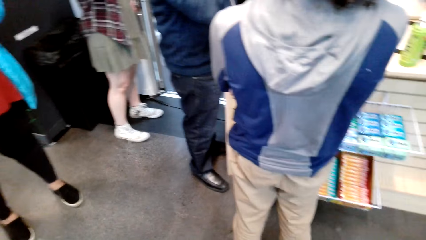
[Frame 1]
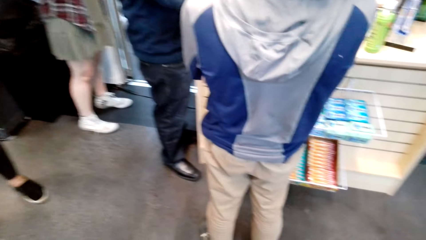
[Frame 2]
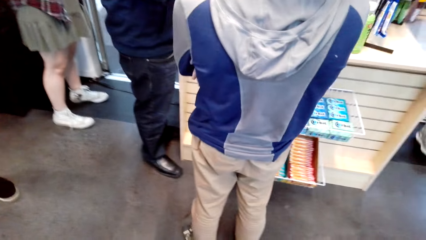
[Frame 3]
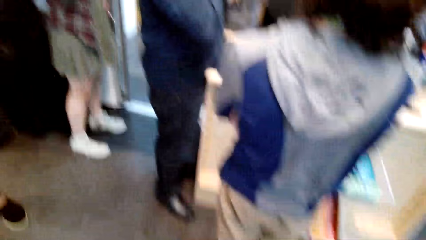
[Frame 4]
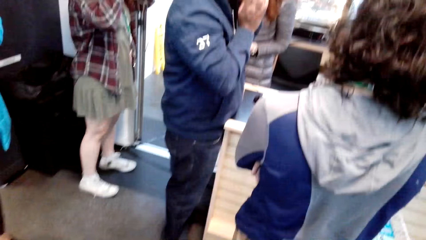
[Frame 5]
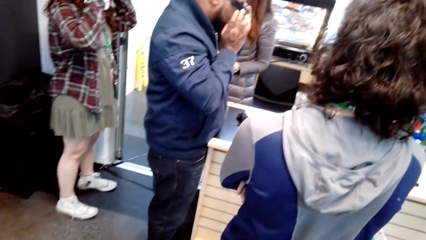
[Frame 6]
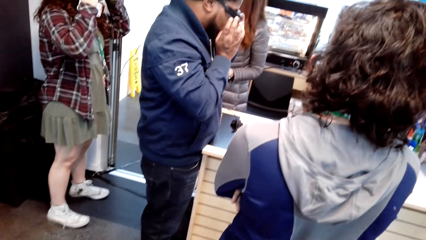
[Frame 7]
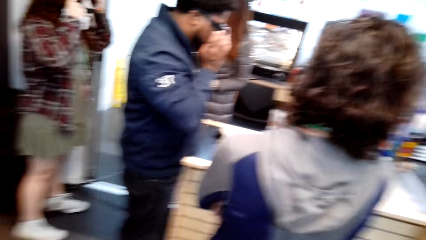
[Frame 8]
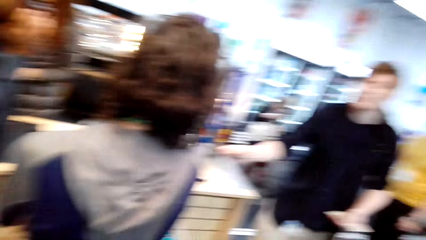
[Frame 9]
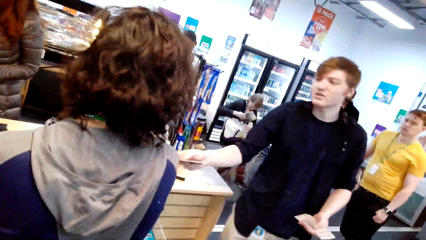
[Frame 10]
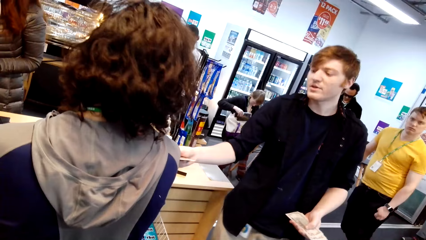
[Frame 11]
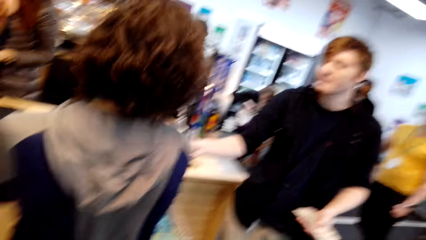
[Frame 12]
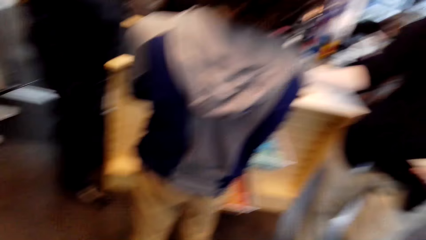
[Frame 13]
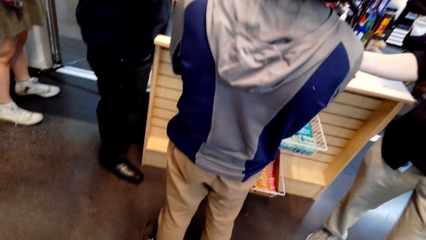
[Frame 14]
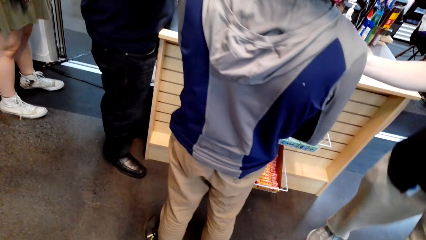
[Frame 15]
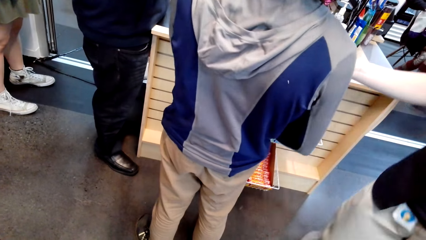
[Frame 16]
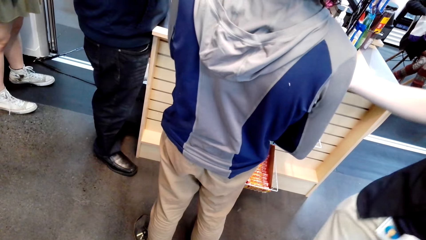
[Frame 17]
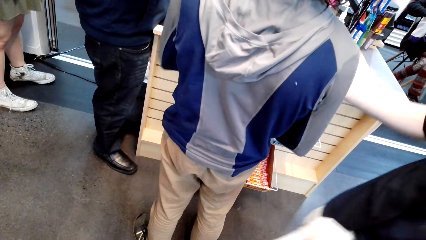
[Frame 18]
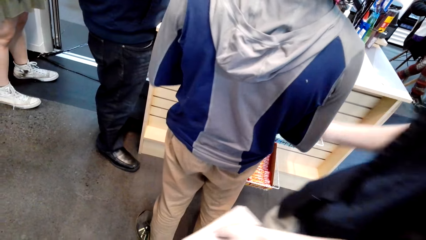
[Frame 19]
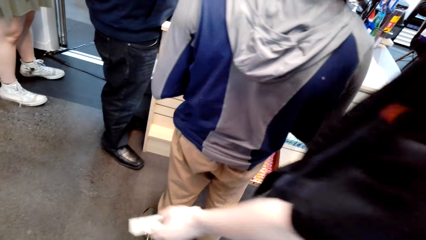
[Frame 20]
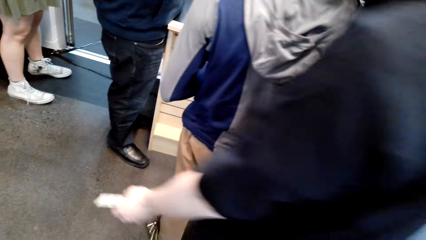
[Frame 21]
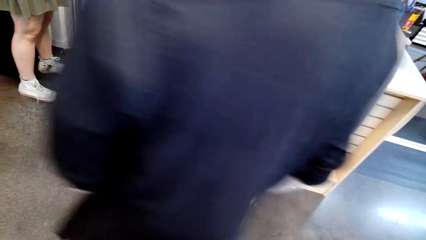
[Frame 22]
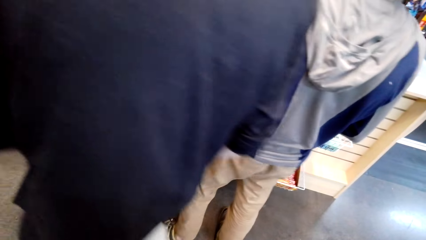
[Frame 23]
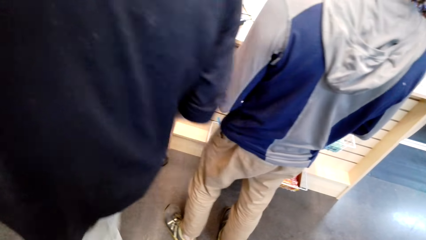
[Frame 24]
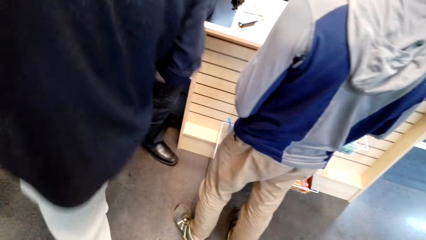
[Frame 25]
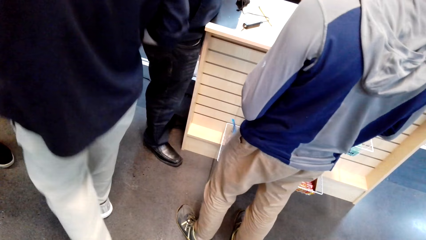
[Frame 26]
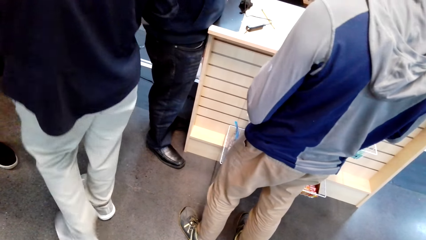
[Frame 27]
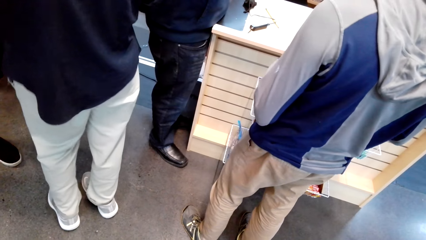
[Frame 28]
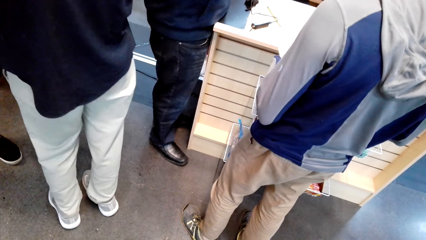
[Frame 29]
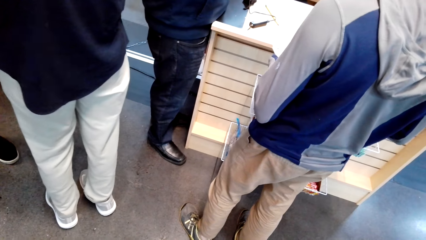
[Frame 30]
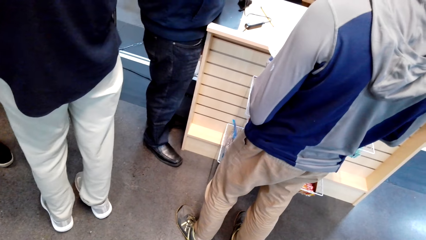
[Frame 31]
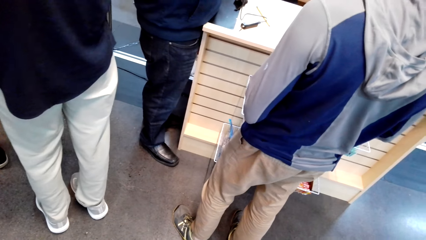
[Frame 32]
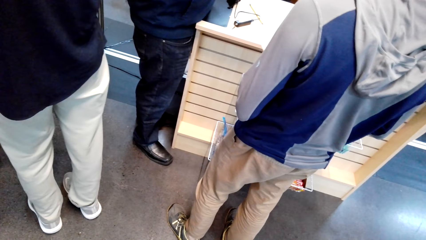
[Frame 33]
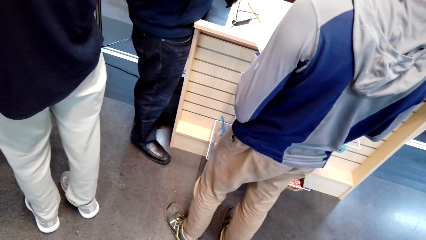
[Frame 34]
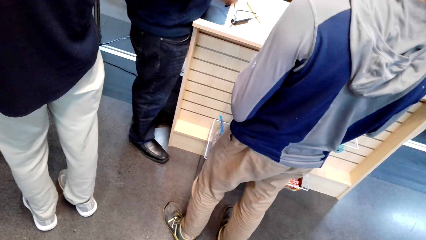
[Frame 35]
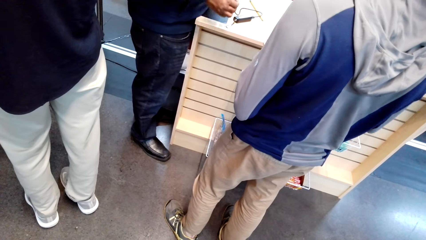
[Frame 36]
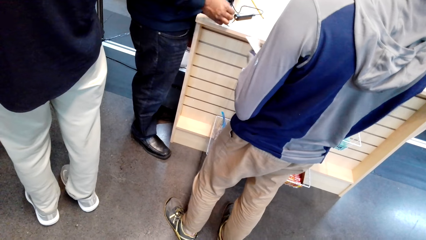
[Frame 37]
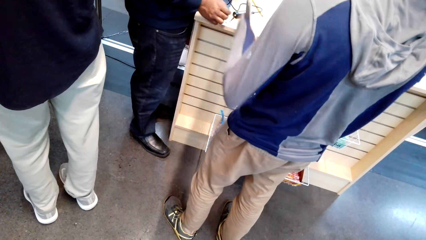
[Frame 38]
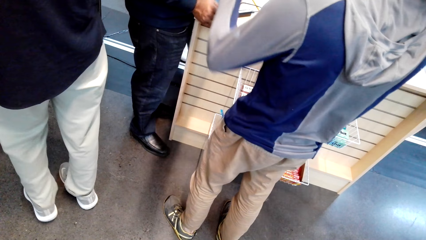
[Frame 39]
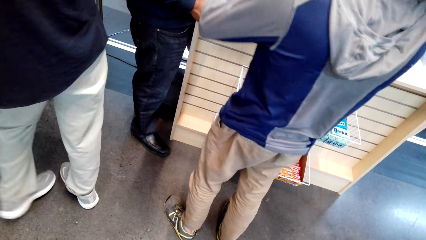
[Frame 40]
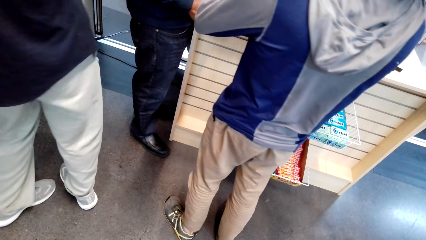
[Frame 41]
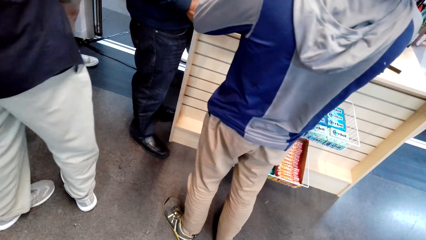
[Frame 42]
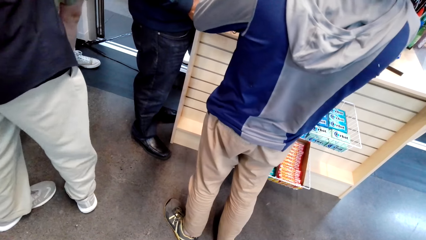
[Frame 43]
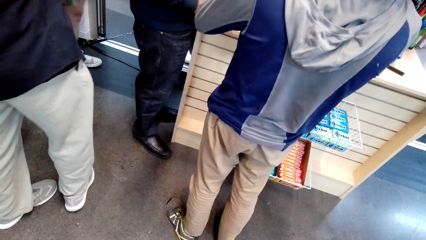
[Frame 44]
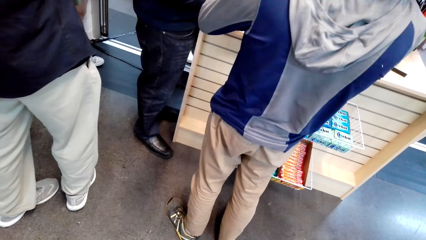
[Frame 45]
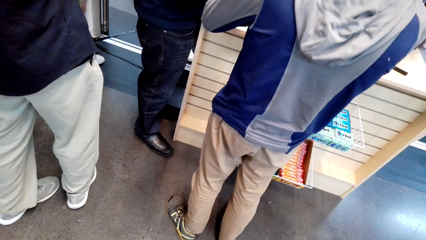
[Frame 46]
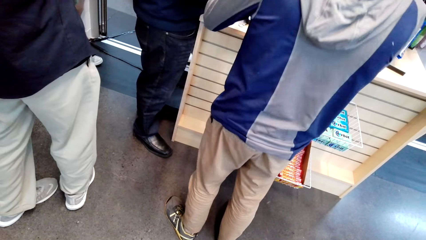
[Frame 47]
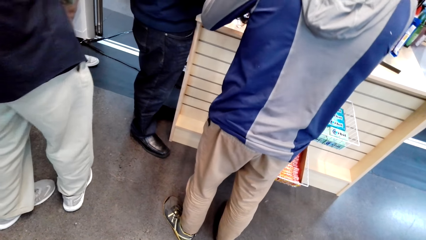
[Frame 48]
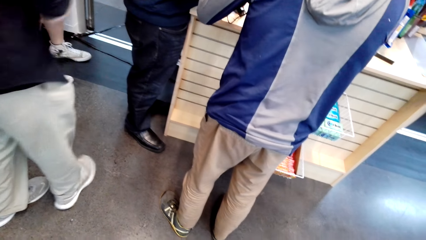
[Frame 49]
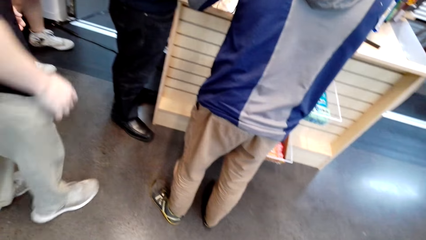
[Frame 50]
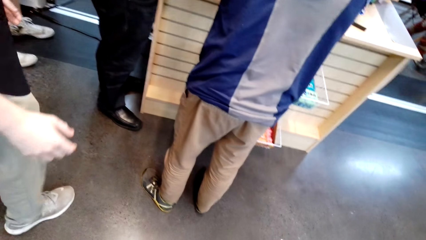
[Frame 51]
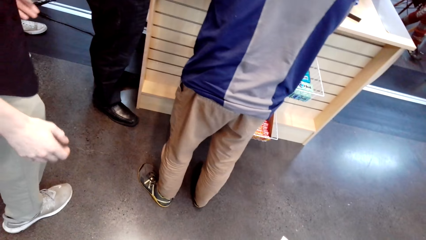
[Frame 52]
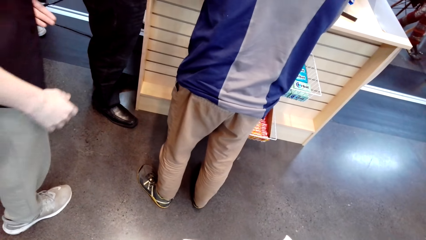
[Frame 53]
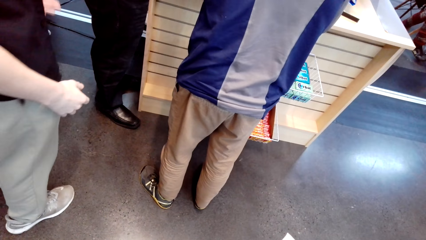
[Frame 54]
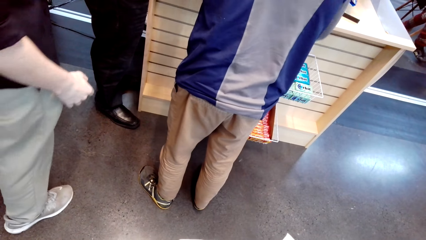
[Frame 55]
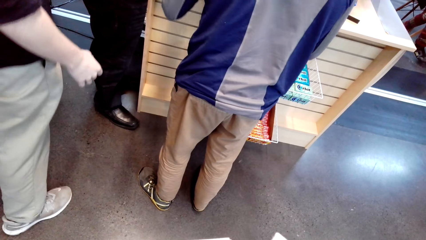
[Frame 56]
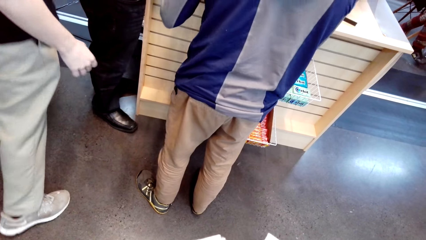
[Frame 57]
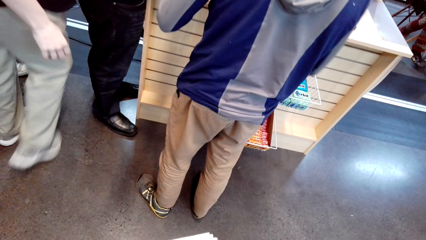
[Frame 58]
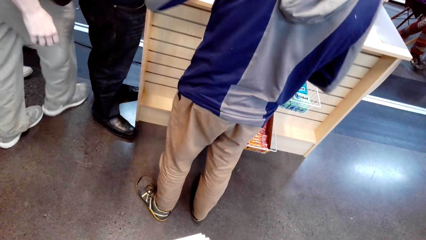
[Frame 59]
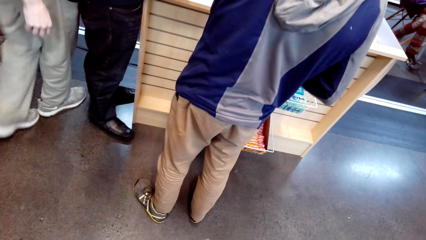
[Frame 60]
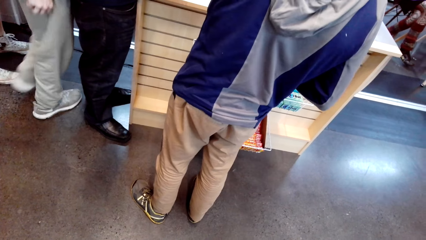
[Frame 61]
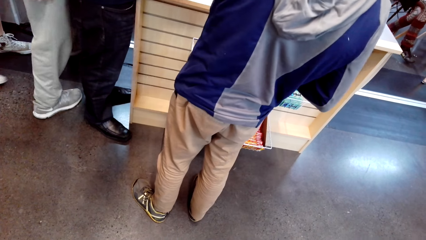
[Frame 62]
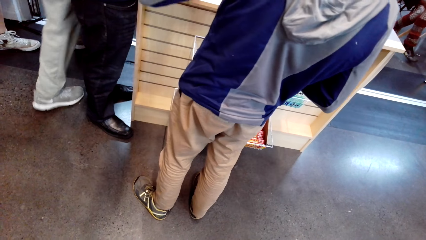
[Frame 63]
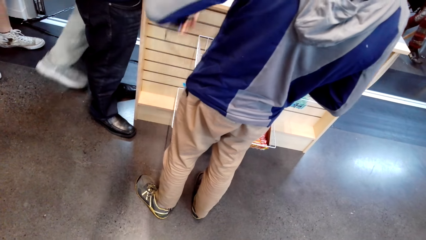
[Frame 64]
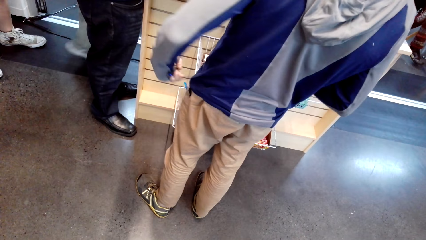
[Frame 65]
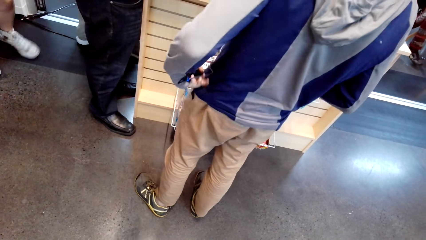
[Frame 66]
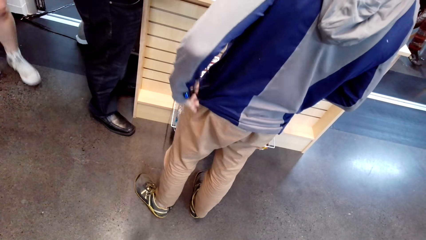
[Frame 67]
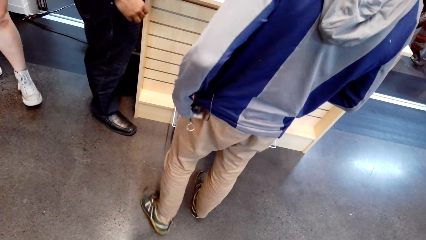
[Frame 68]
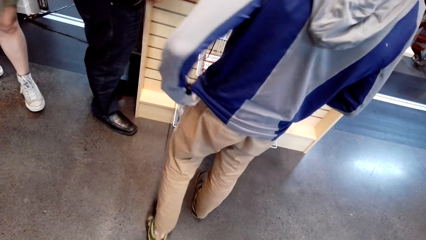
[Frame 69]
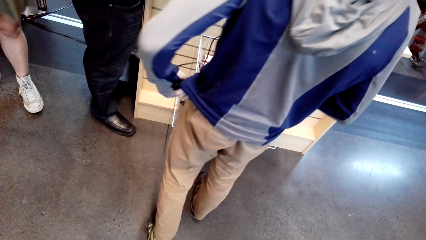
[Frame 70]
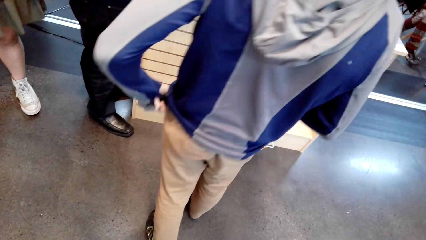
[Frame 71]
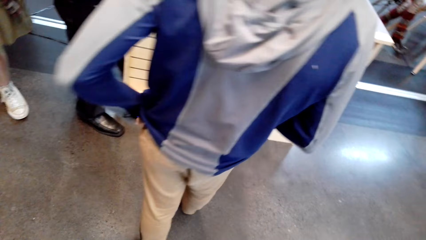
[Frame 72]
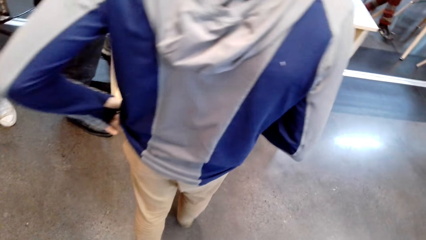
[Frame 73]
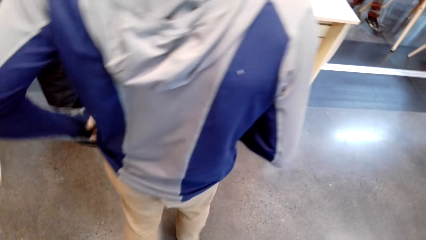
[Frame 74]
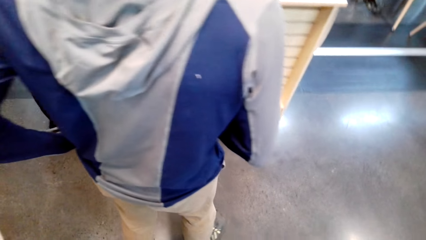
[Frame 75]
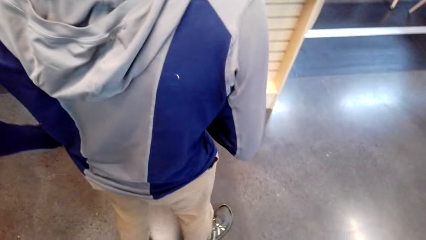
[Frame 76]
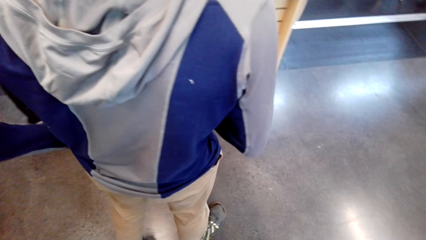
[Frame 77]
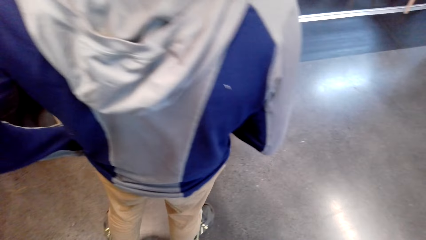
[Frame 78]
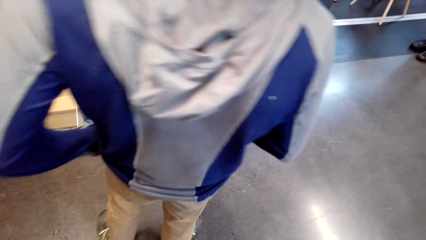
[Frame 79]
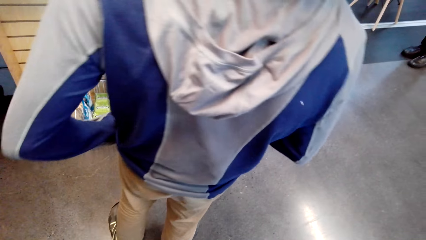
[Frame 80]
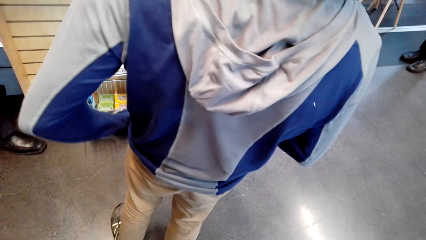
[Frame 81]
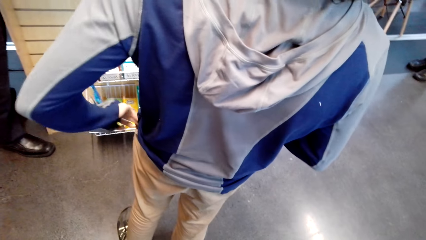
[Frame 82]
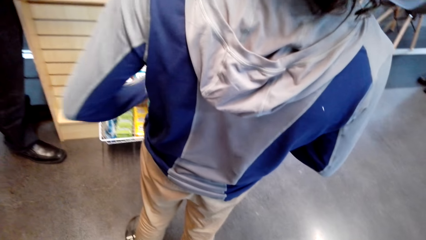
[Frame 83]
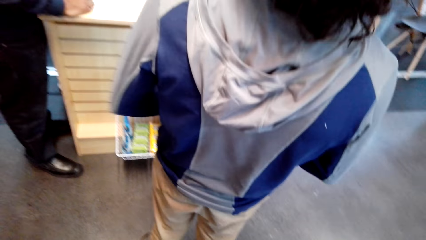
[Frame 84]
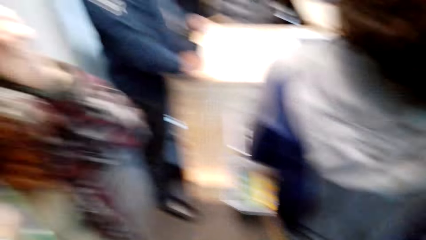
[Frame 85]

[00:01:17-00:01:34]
The camera wearer looks around. Someone gives something. The camera wearer talks.
